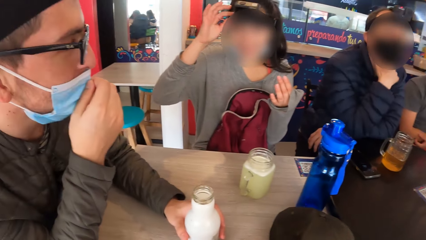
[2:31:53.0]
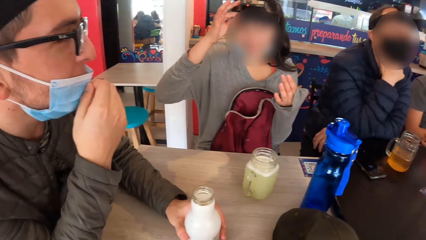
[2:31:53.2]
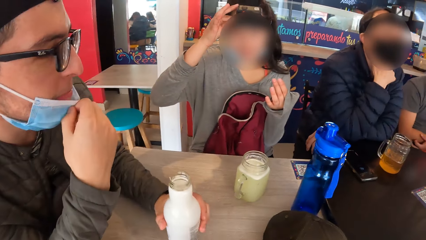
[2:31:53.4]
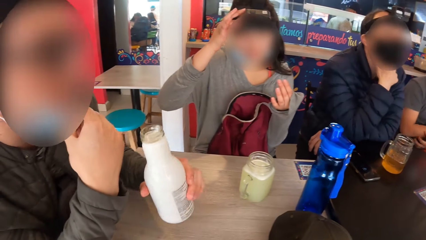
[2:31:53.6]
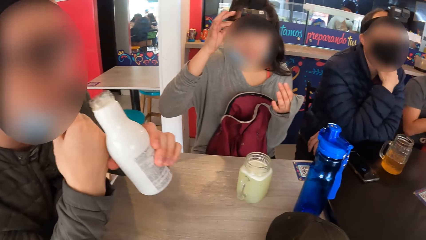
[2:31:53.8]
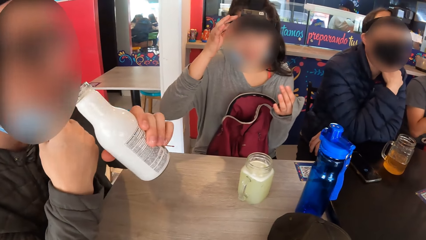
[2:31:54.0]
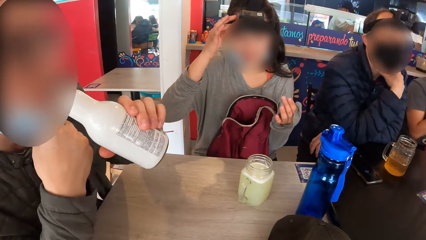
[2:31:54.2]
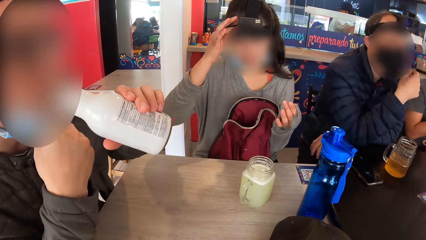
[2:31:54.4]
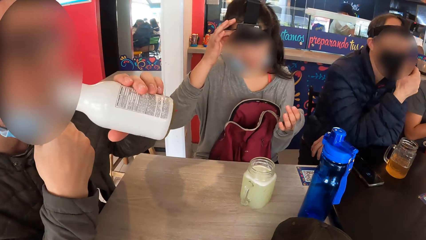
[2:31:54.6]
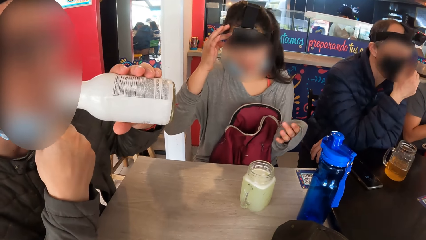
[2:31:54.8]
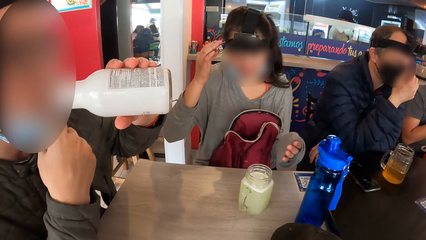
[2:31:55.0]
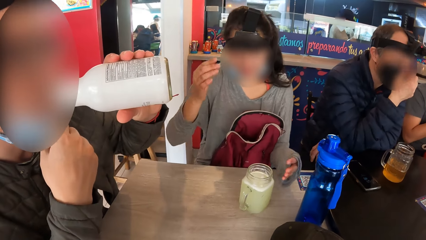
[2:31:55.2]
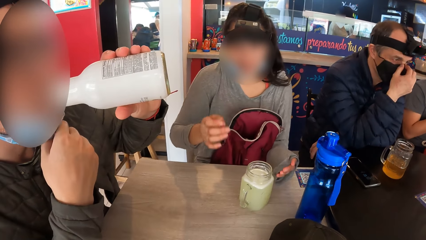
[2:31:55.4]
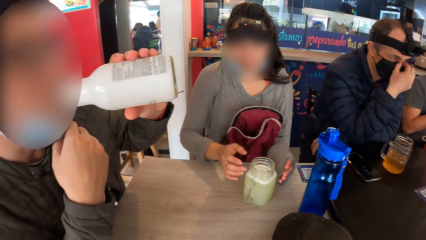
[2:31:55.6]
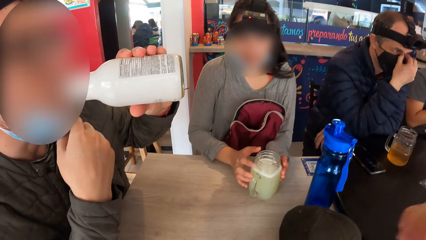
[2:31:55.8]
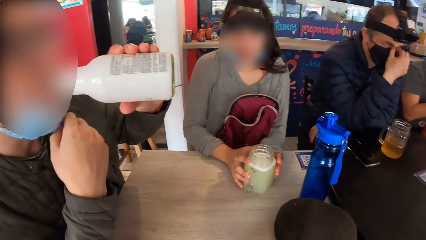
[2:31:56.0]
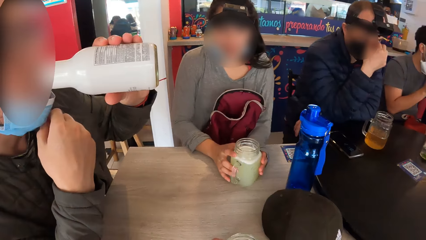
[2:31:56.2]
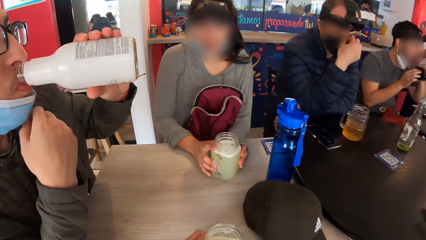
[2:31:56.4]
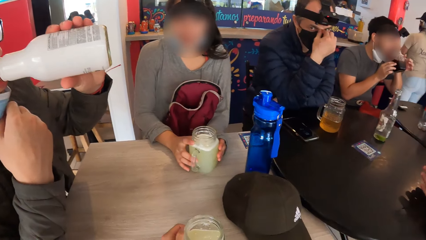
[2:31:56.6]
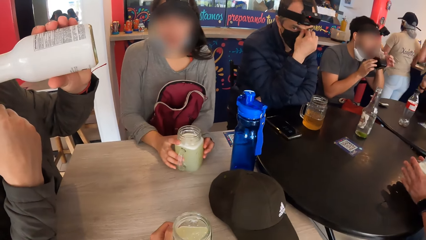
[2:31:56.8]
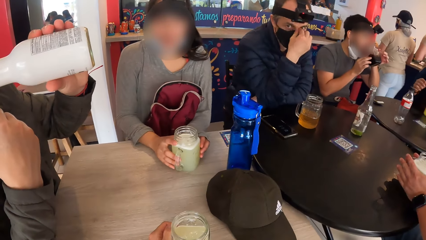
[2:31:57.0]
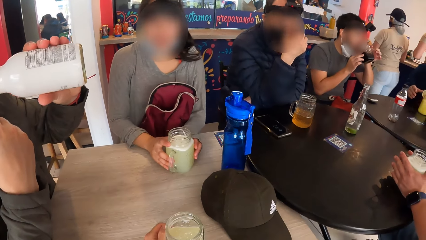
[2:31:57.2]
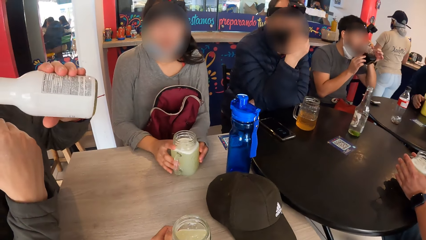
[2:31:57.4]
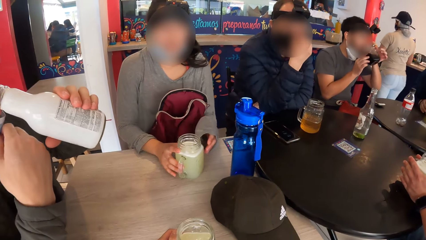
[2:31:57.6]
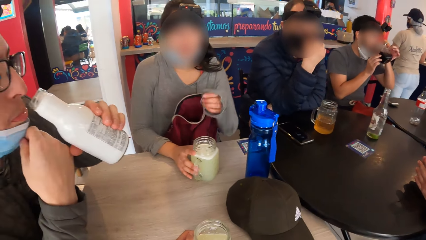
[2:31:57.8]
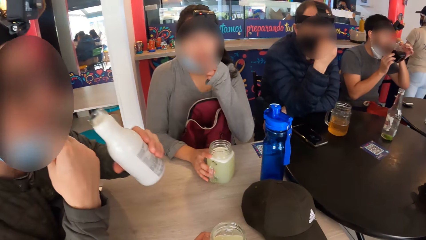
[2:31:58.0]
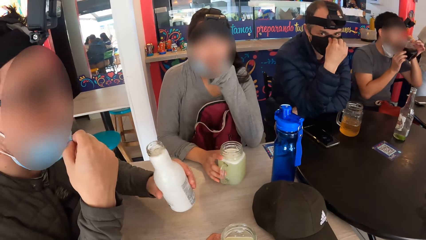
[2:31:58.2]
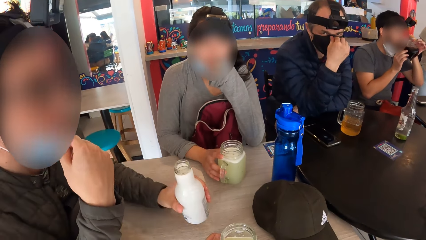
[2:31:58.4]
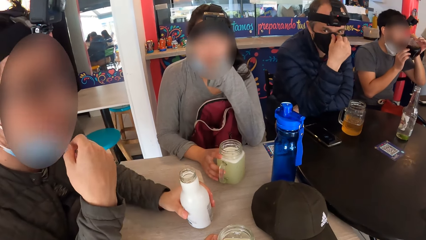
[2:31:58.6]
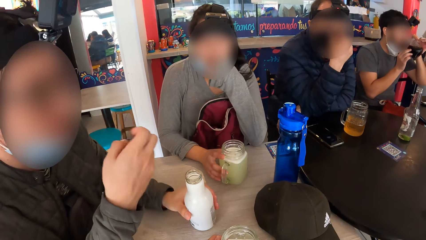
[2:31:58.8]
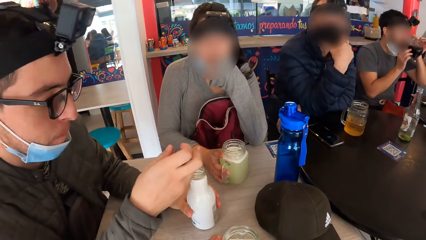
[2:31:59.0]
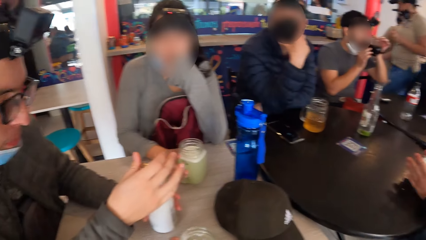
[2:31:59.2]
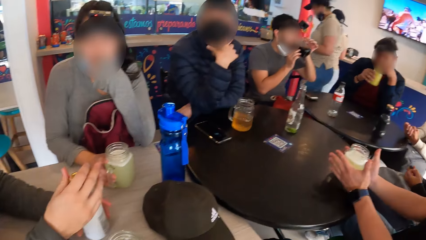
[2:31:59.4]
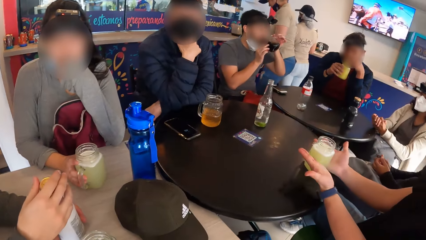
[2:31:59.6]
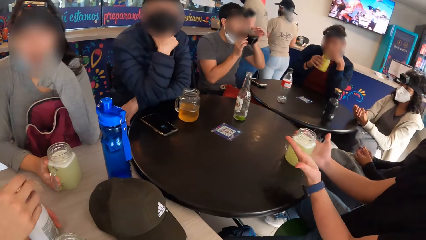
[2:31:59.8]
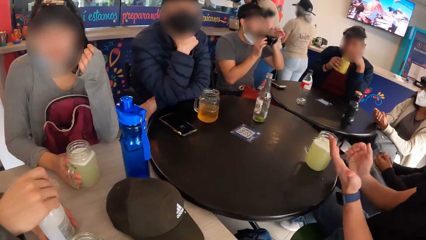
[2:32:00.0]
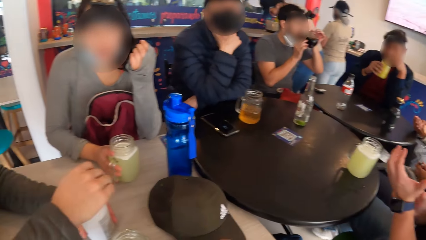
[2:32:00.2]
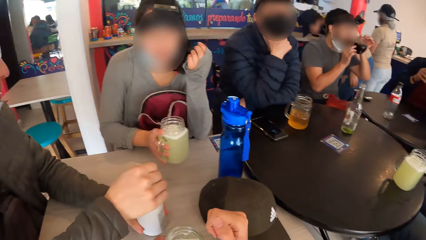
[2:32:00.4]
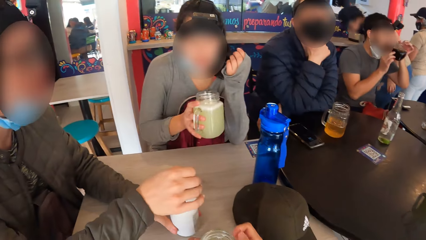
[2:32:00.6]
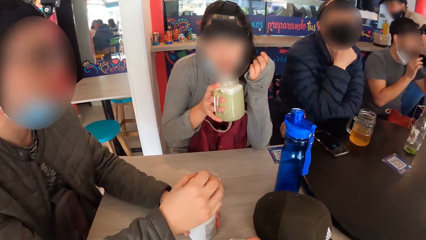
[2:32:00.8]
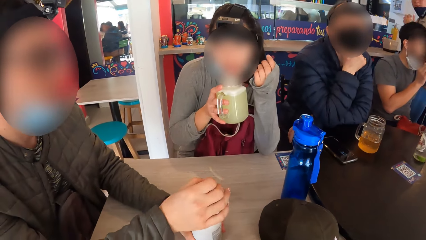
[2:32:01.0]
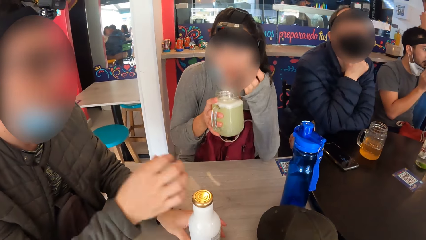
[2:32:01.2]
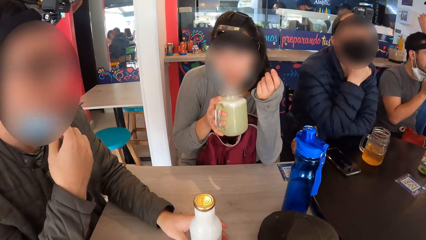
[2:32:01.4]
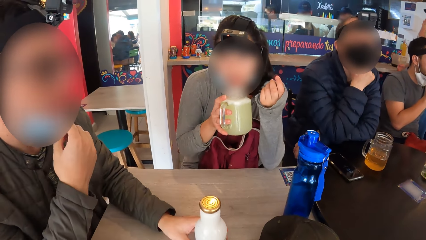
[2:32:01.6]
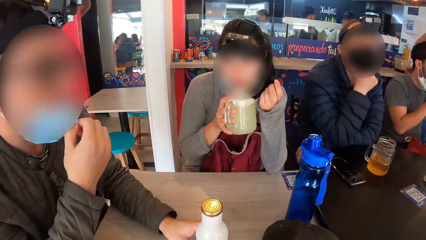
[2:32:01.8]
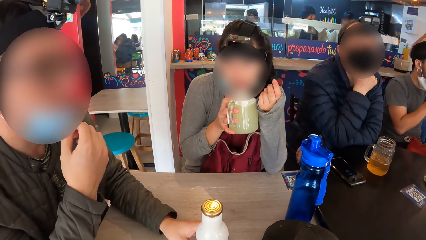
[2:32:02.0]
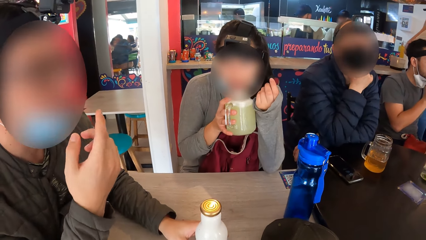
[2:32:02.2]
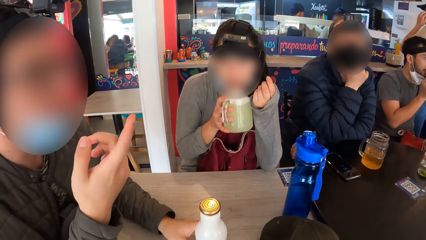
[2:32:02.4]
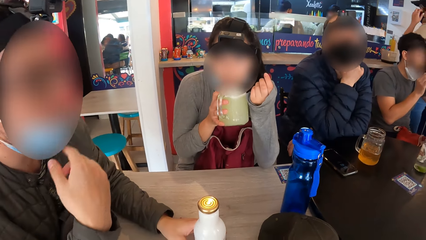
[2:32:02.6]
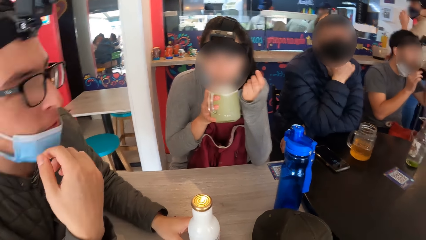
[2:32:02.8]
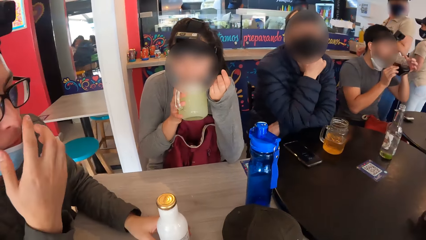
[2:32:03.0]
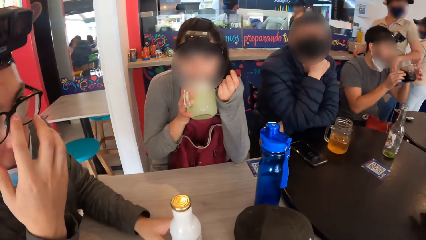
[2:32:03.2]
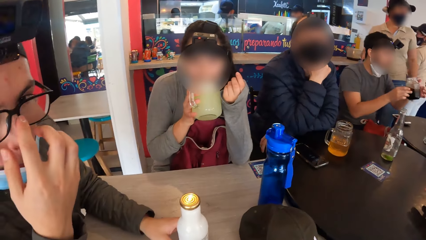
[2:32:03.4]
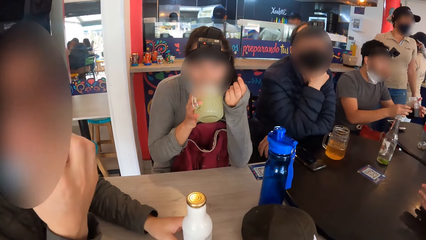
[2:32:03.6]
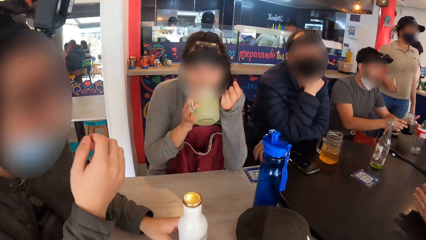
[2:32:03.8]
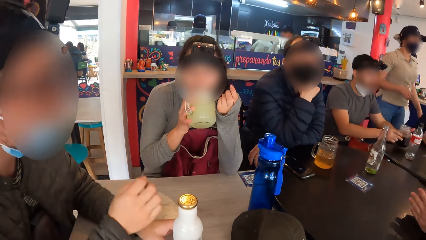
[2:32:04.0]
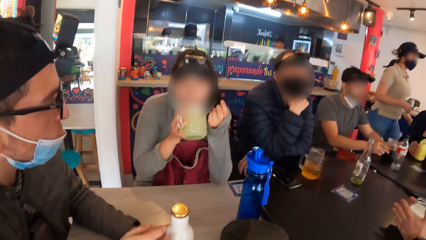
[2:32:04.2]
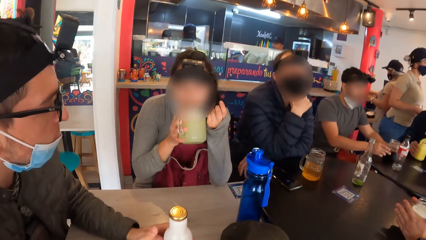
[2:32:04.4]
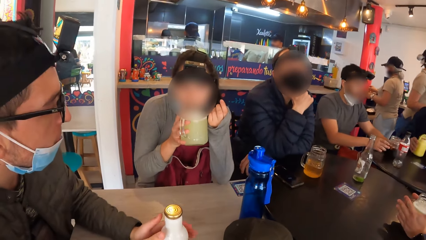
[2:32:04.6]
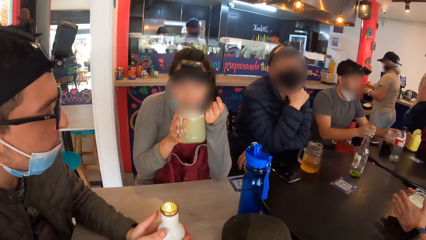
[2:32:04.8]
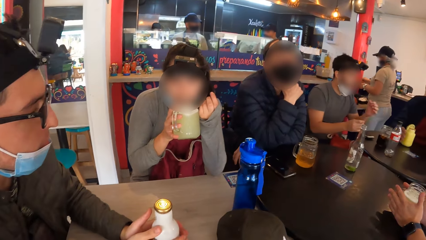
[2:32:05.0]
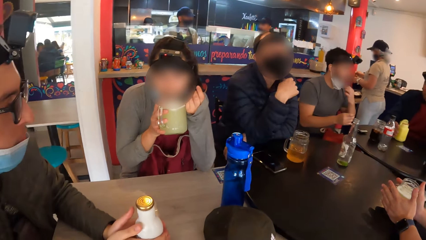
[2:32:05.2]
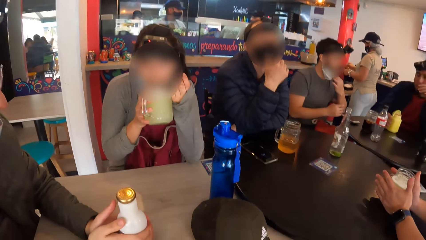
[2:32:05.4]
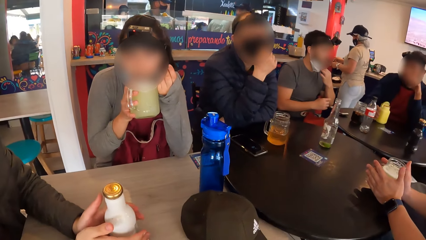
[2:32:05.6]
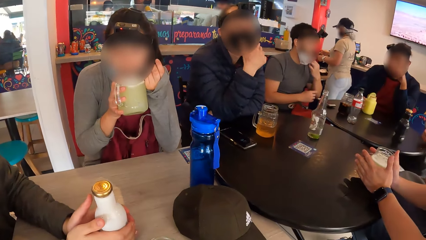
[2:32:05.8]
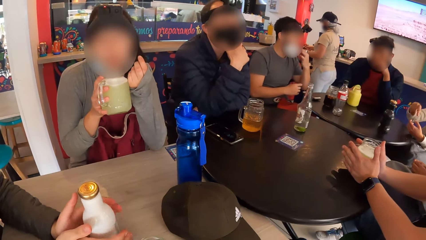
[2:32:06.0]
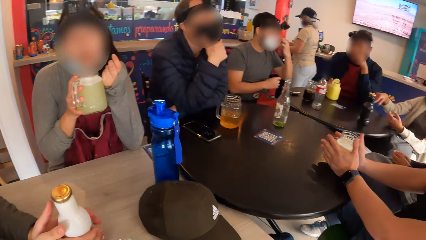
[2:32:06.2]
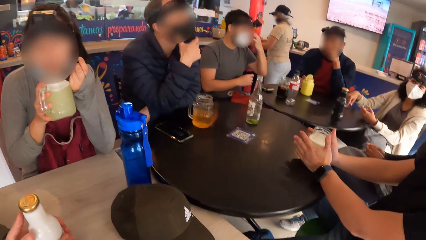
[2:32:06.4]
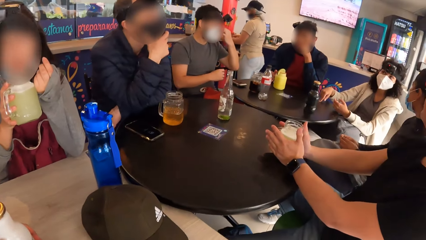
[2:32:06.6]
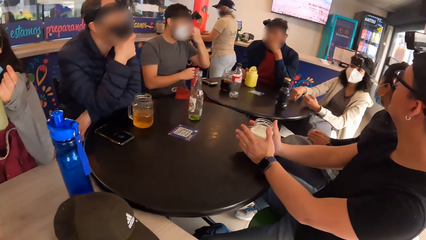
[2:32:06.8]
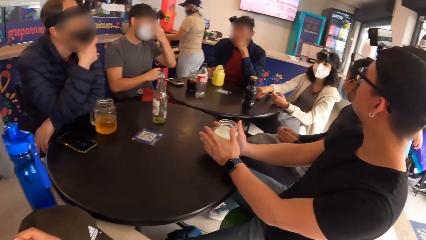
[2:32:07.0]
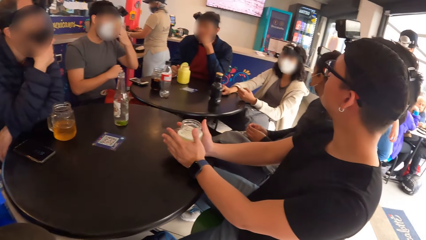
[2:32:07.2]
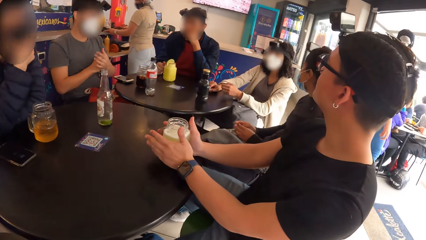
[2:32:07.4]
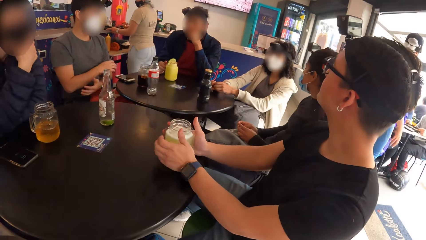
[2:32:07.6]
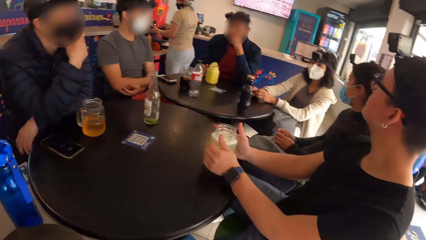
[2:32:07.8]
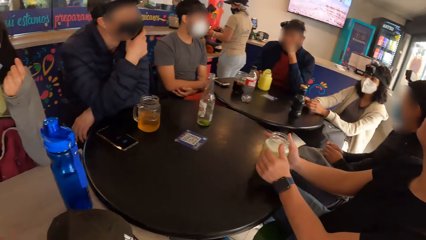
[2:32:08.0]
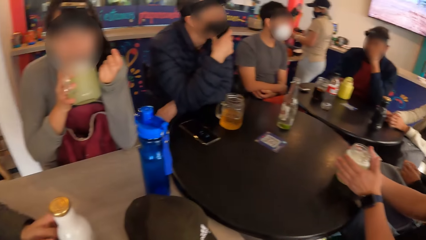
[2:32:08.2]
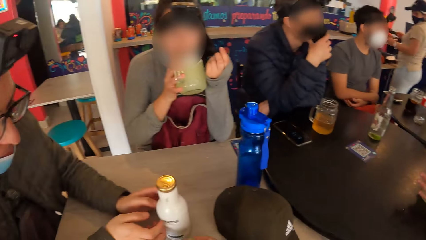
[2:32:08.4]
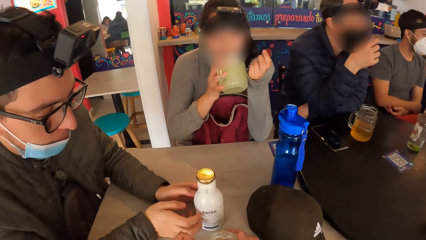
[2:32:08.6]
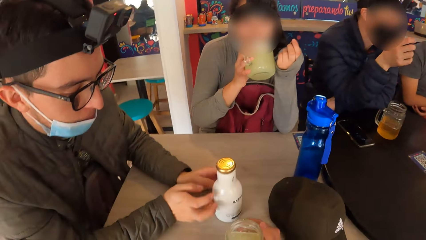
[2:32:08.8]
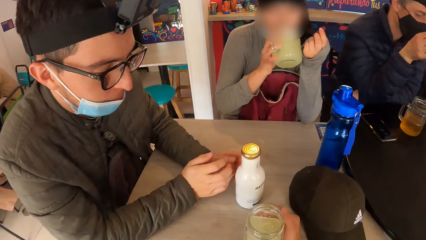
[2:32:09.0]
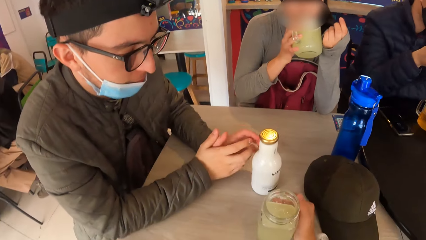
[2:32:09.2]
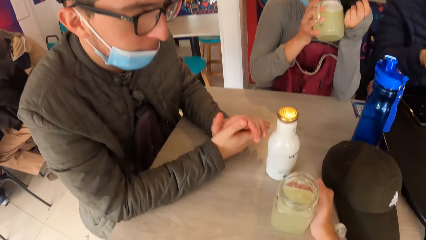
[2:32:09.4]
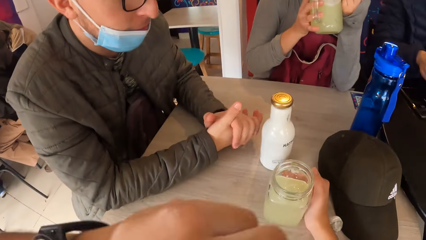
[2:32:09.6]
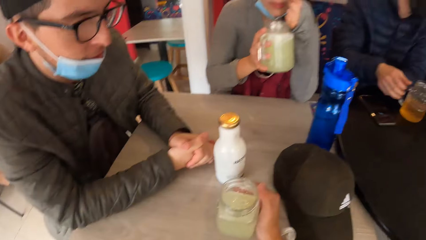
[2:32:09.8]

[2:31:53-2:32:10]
A man picks up the bottle from the table with his left hand. The man drinks from the bottle in his left hand. A woman places both hands on the cup on the table. Another man drinks from the cup in both hands. The first man drops the bottle on the table with his left hand and closes the lid of the bottle on the table with his right hand. The camera wearer looks around the room. The woman lifts the cup from the table with her right hand. The first man gestures out. The woman drinks from the cup in her right hand. The other man drops the cup on the table with both hands. The woman drinks. Another woman interacts with a third woman. The camera wearer looks around the room.
